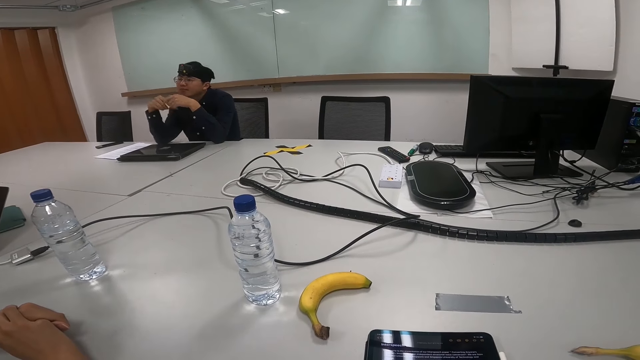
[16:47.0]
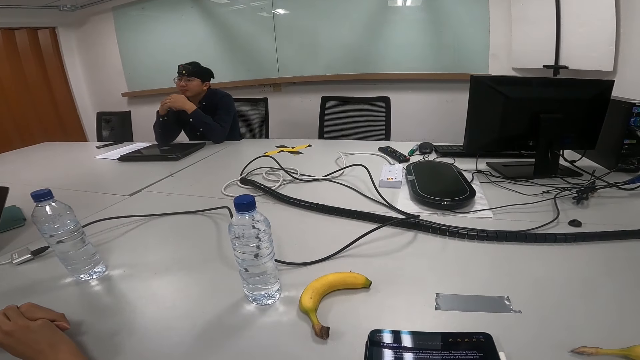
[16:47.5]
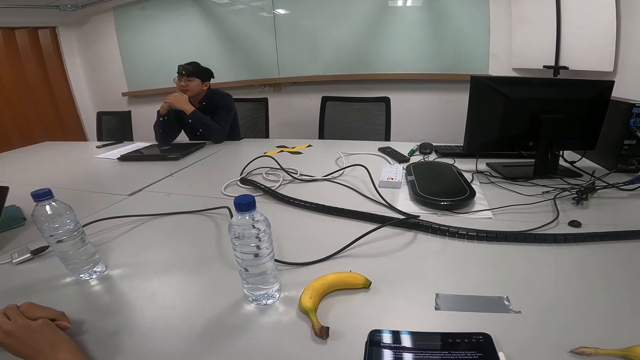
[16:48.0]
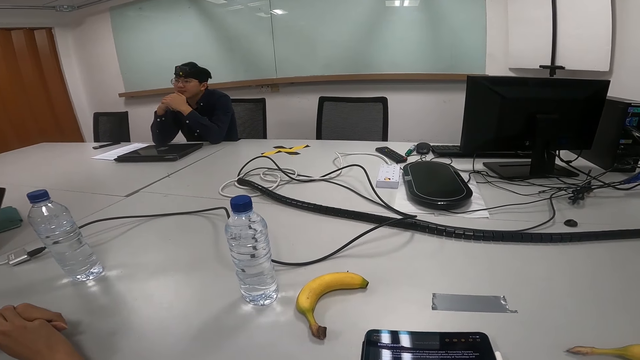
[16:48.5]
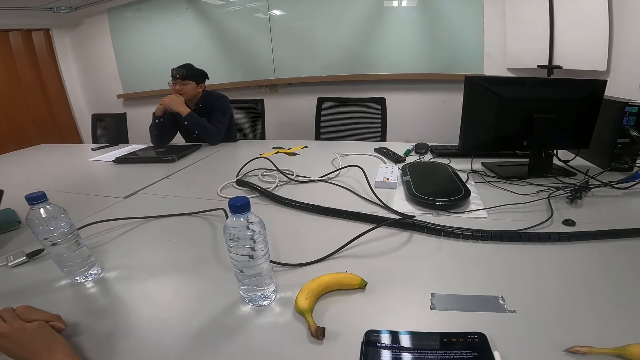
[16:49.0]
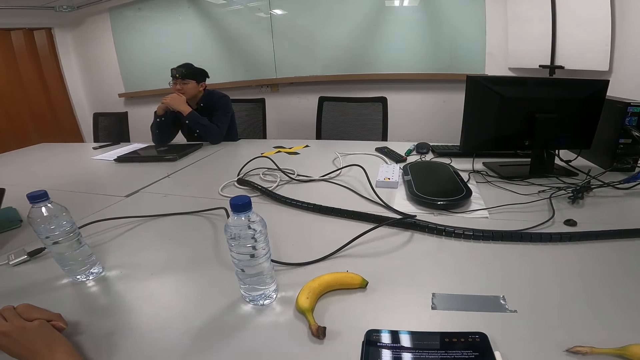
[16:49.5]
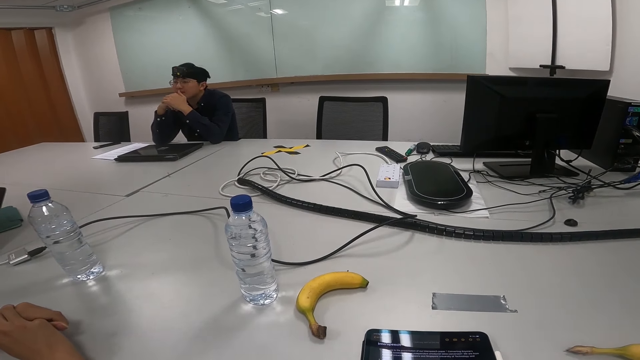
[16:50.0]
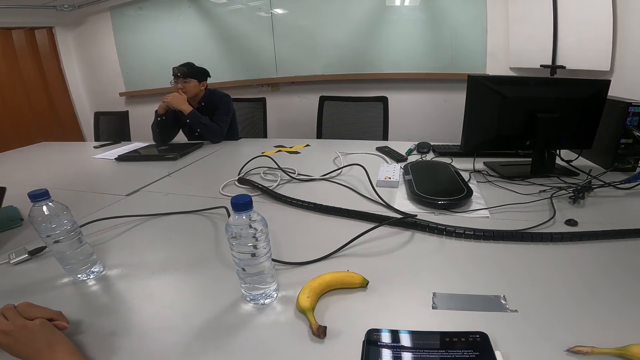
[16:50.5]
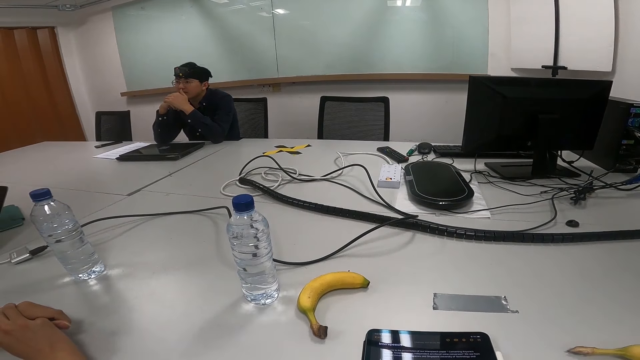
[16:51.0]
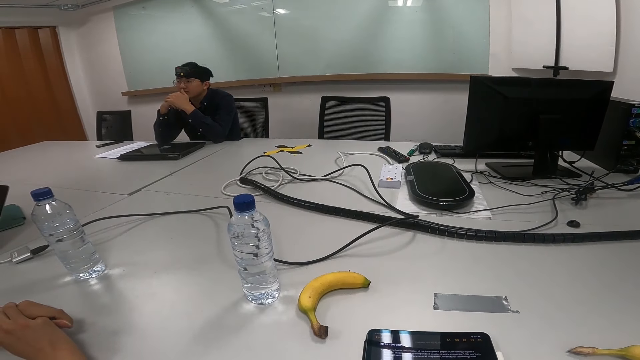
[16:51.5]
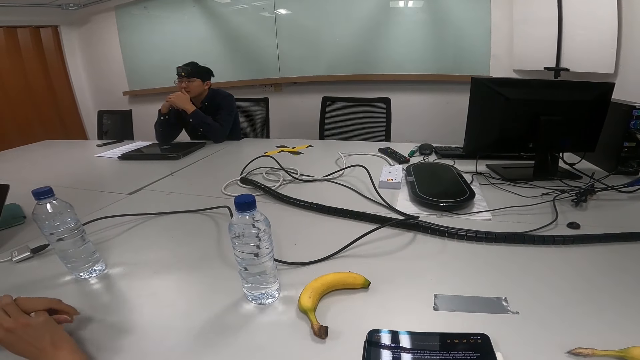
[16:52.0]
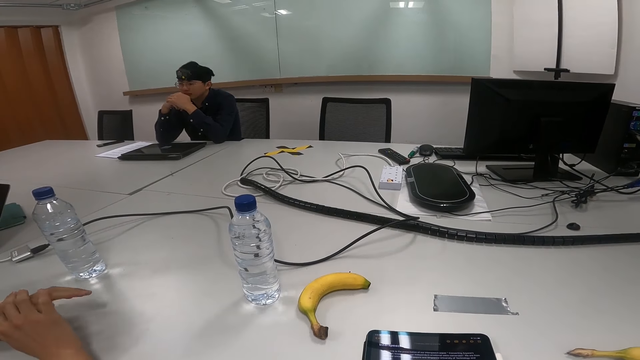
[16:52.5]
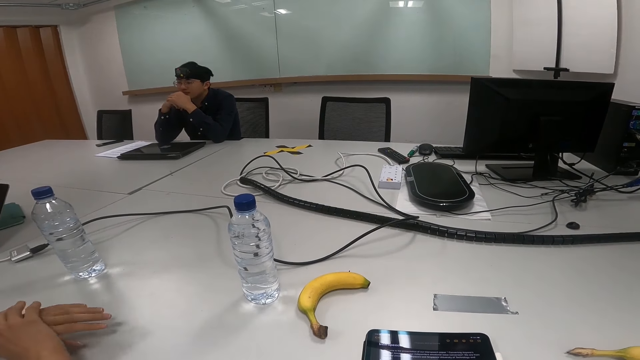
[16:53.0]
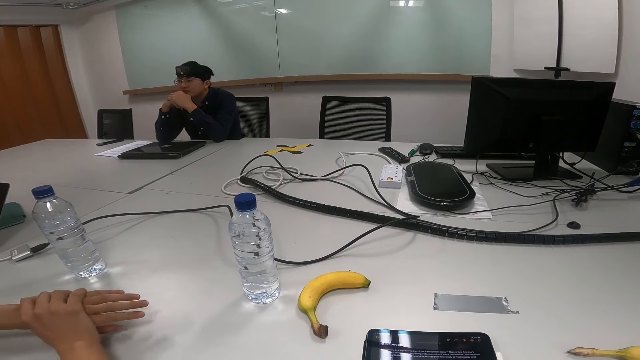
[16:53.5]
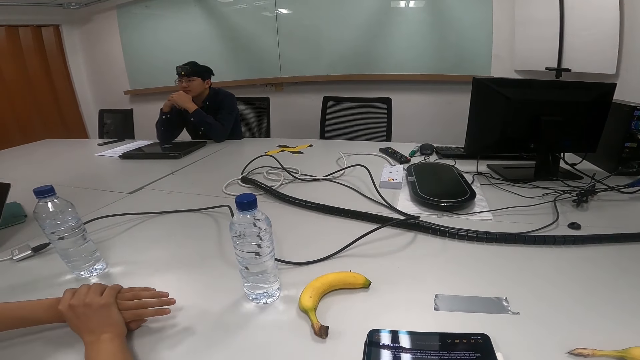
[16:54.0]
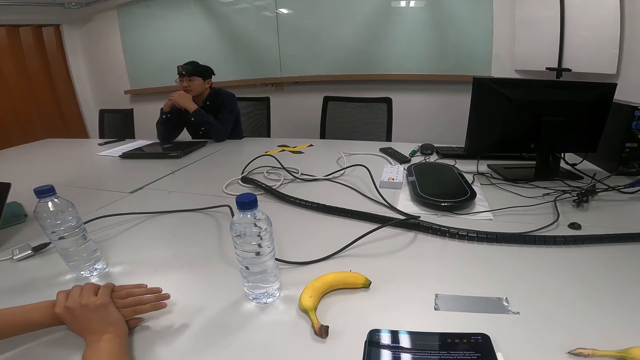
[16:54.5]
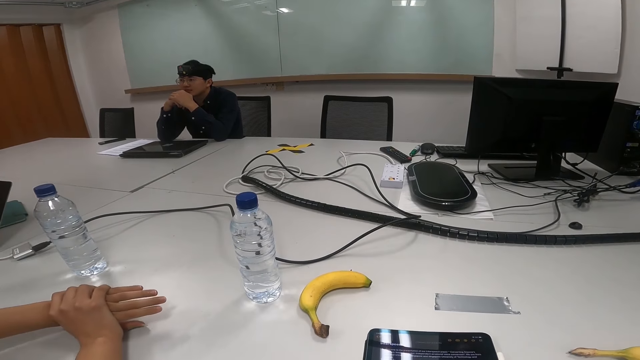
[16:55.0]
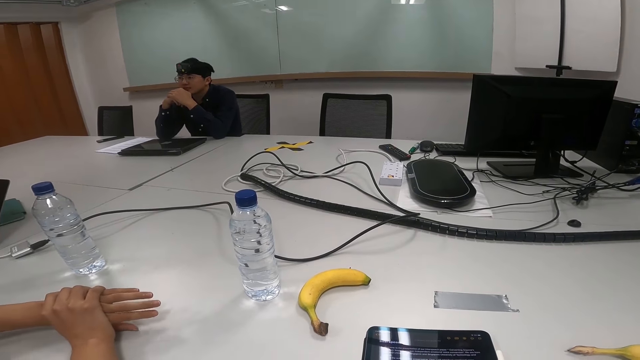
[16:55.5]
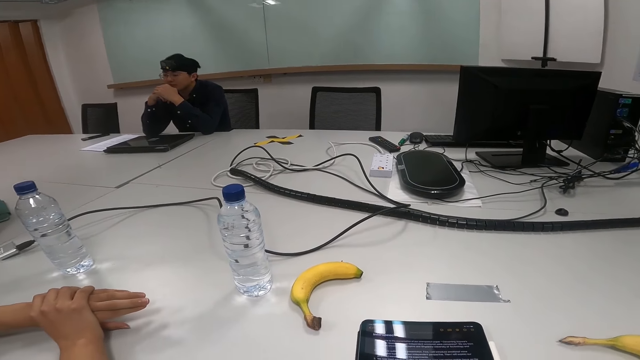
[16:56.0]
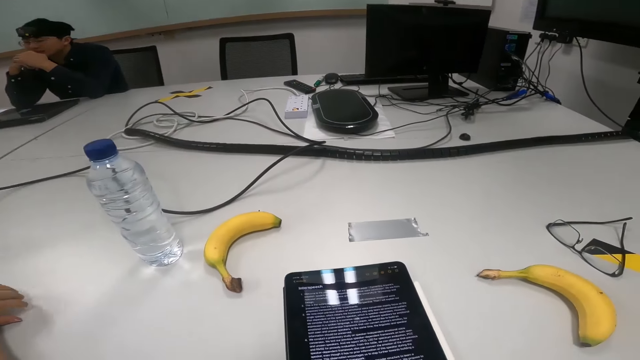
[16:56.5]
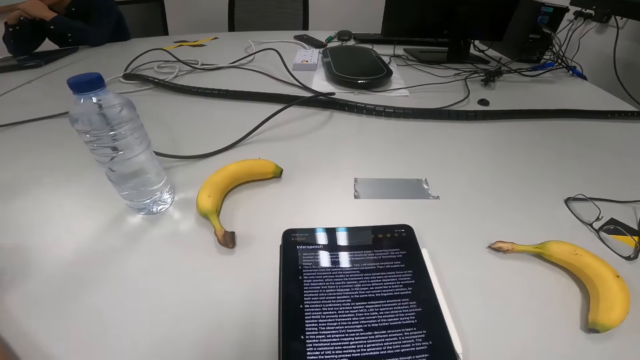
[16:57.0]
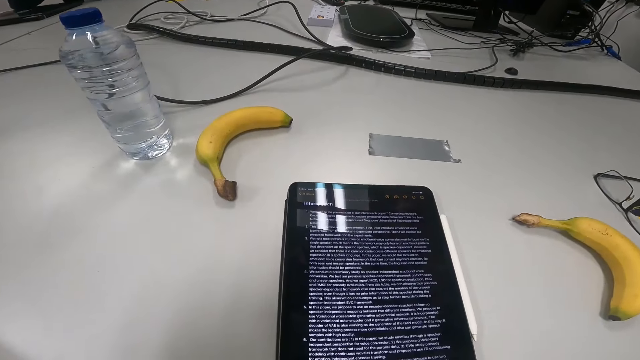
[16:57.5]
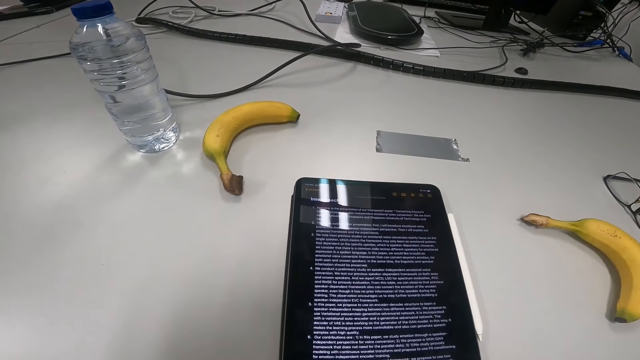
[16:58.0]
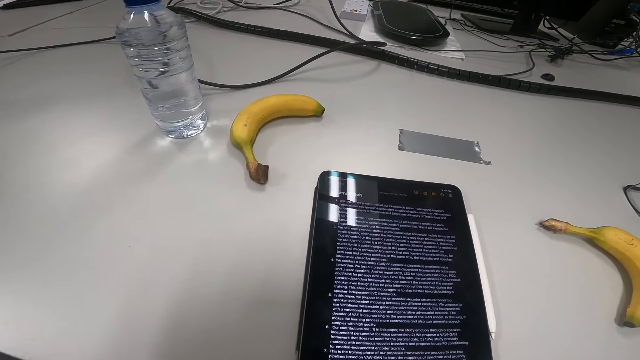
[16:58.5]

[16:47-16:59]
A person nods the head. Another person straightens hands on a table.

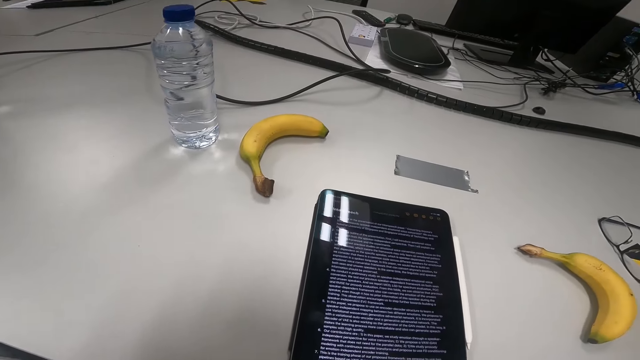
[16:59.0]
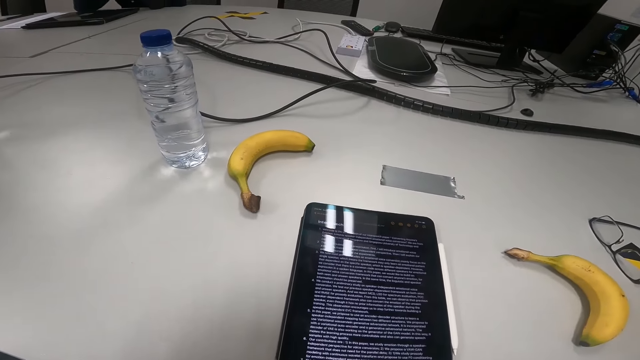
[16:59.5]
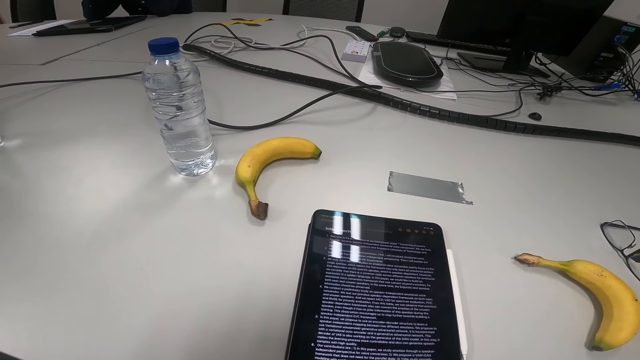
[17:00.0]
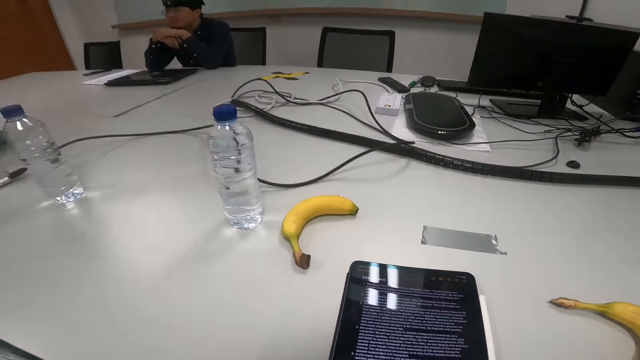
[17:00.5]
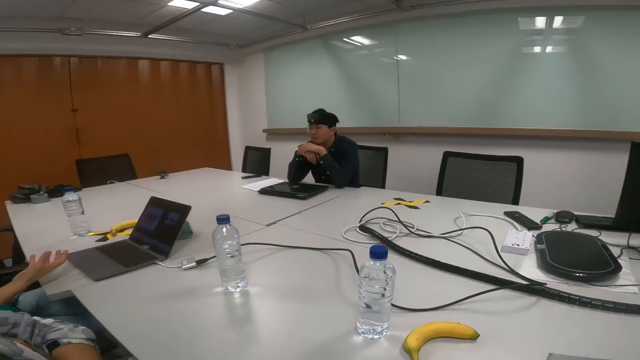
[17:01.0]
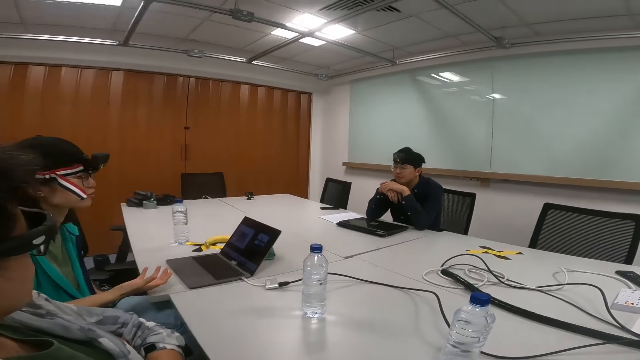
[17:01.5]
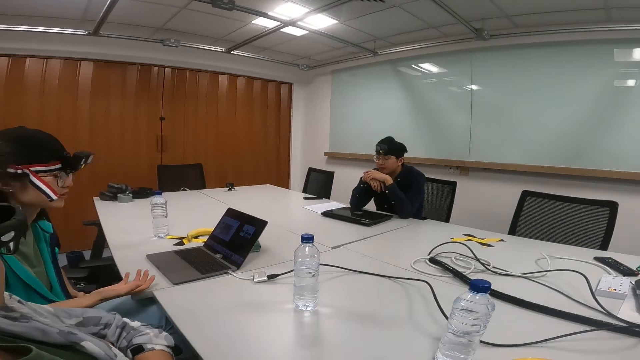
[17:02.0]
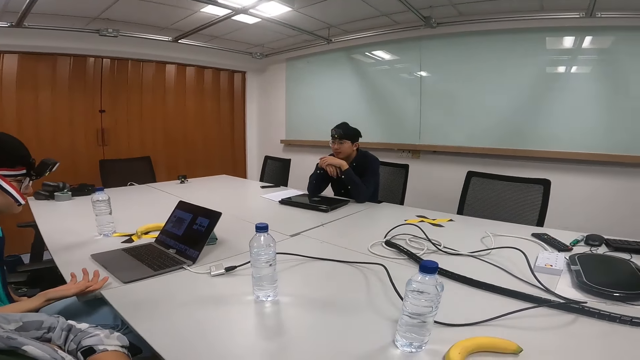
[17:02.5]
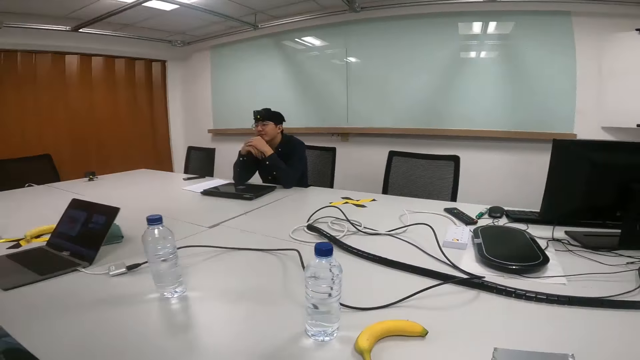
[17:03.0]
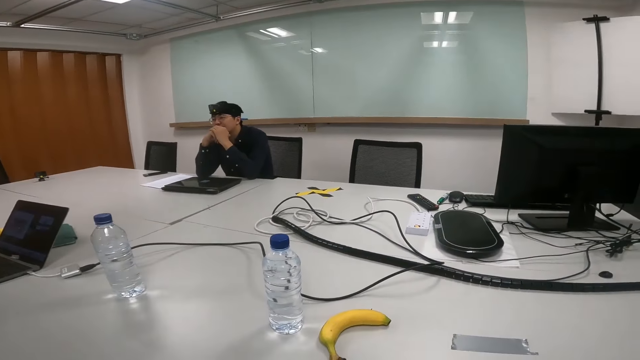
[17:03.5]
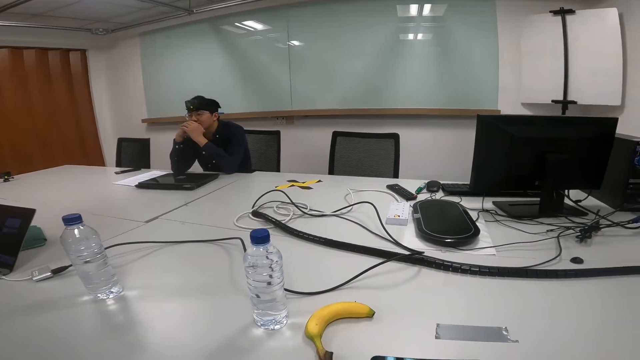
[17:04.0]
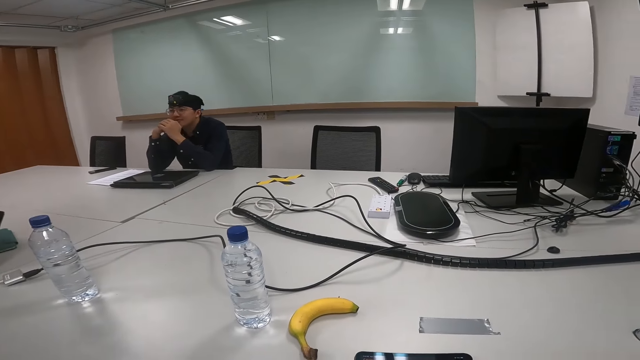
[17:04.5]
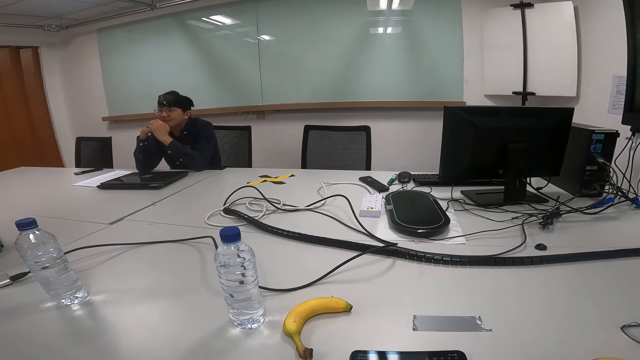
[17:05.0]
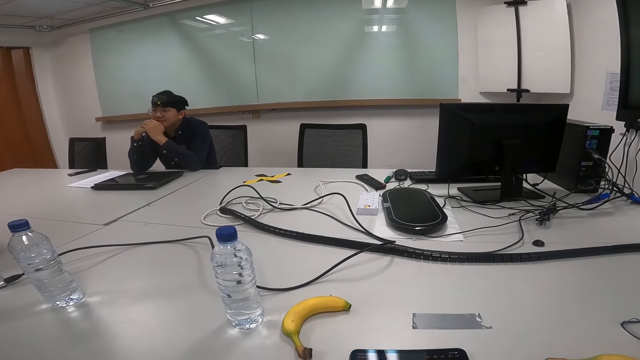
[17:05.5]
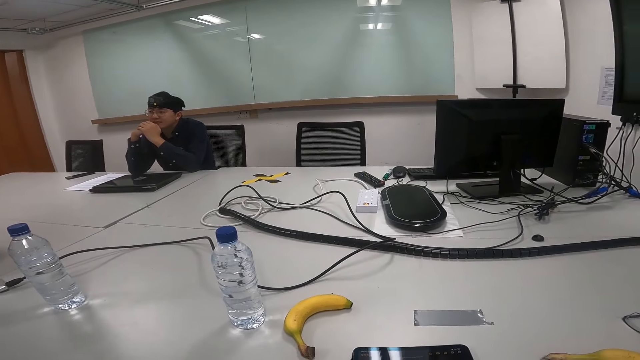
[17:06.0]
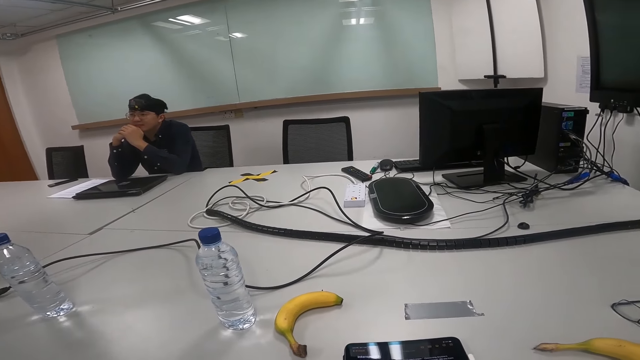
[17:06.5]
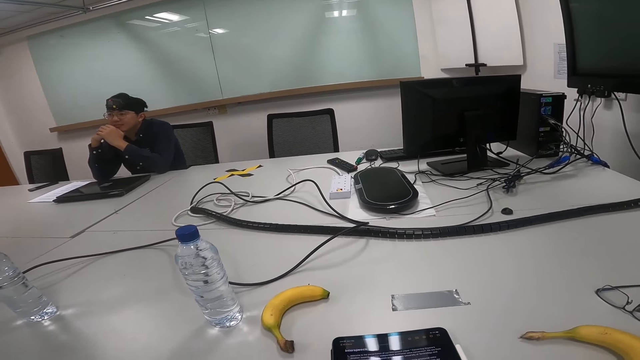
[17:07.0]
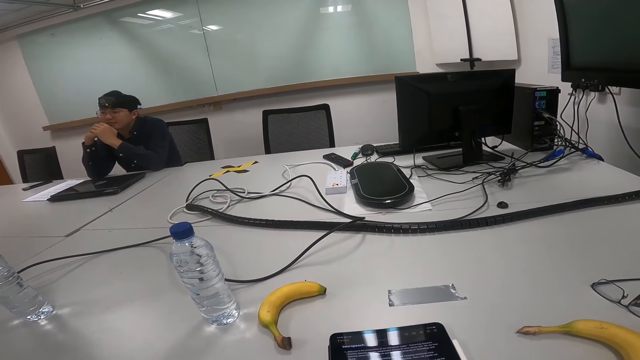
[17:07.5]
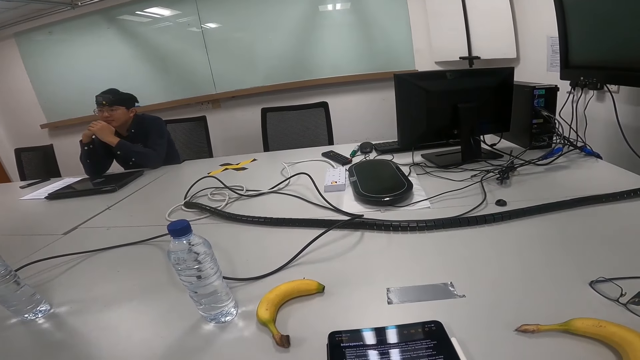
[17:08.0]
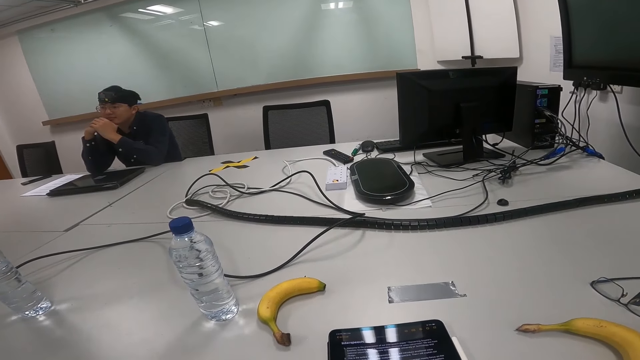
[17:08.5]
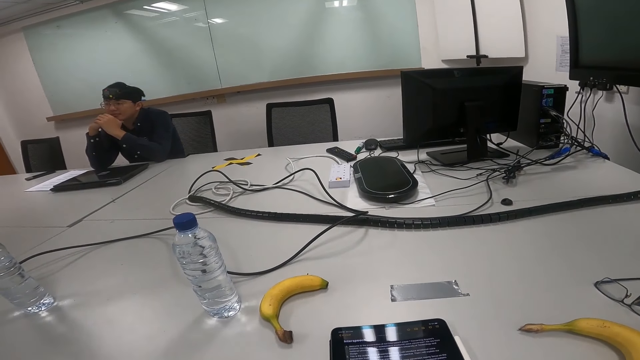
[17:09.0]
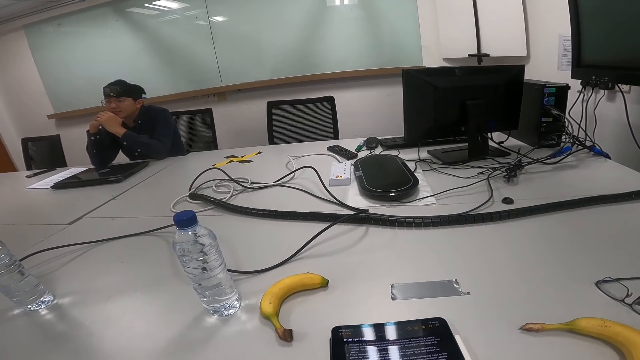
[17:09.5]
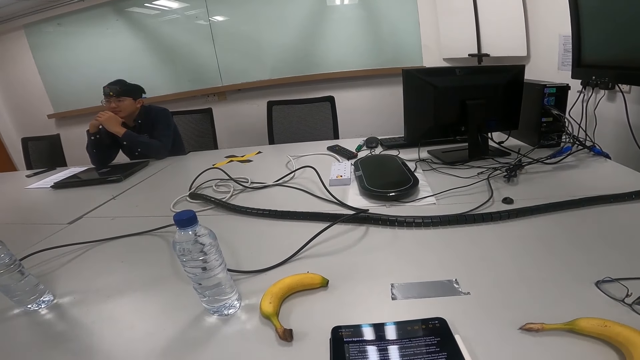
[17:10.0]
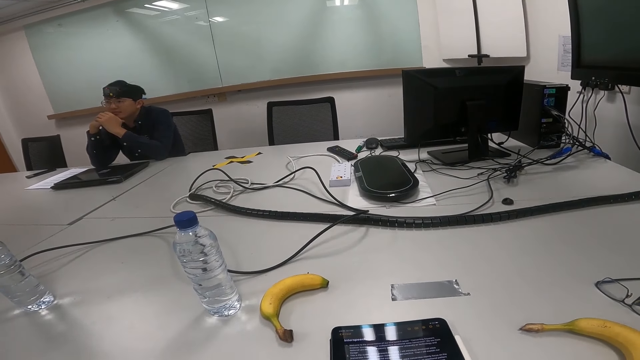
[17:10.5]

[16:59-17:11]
A person sways a hand.
